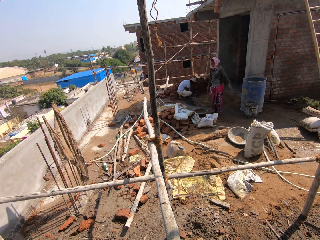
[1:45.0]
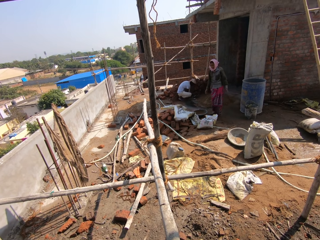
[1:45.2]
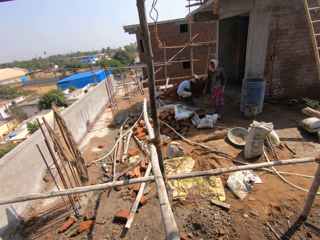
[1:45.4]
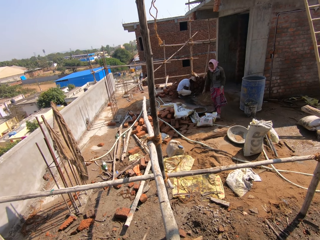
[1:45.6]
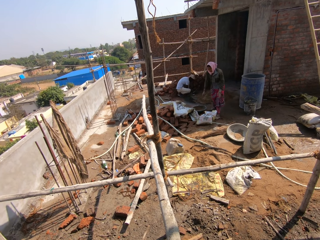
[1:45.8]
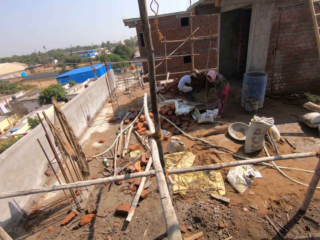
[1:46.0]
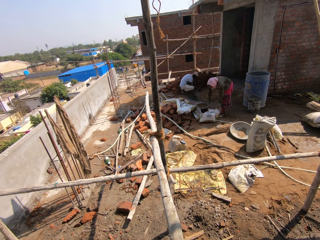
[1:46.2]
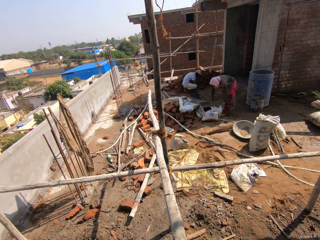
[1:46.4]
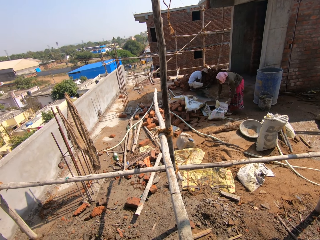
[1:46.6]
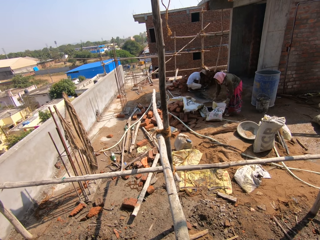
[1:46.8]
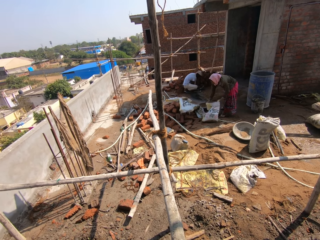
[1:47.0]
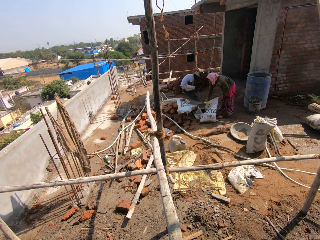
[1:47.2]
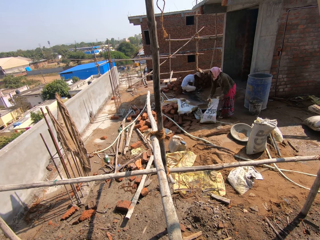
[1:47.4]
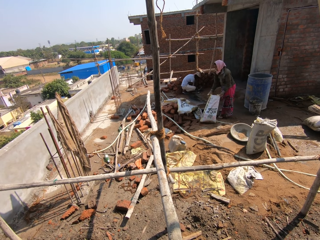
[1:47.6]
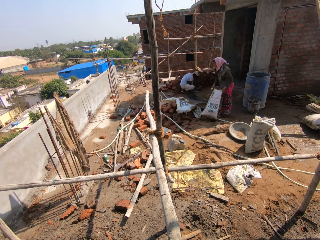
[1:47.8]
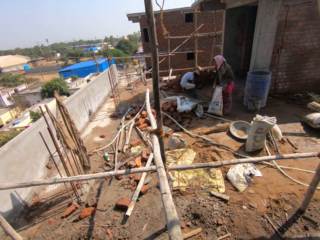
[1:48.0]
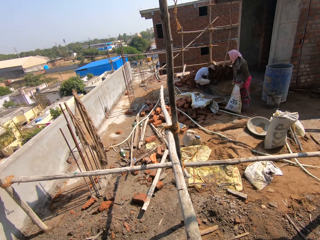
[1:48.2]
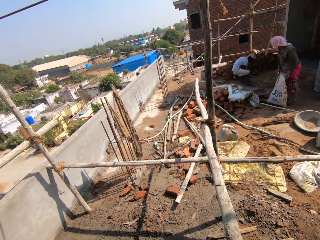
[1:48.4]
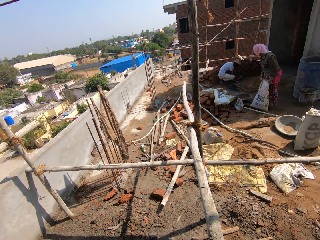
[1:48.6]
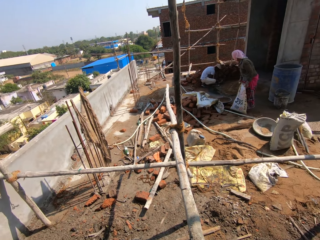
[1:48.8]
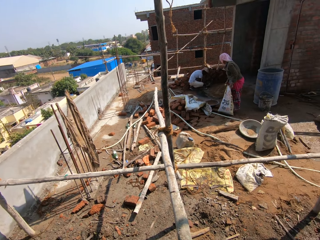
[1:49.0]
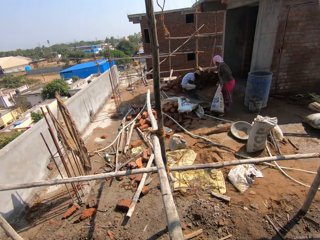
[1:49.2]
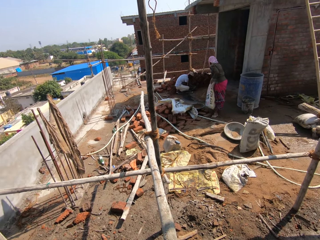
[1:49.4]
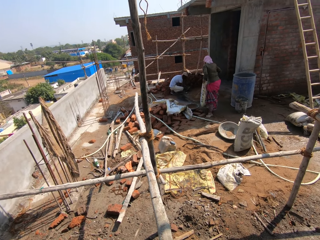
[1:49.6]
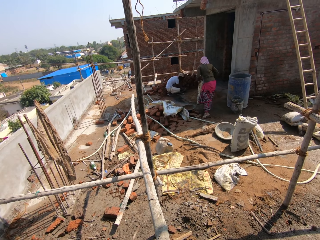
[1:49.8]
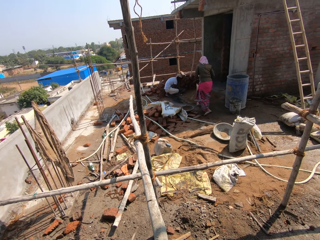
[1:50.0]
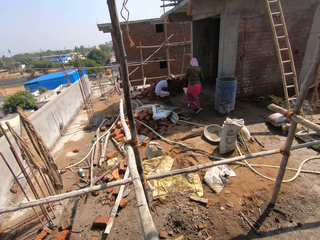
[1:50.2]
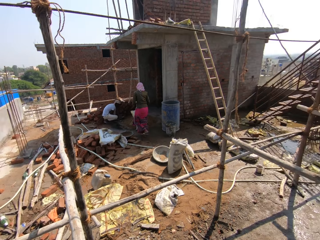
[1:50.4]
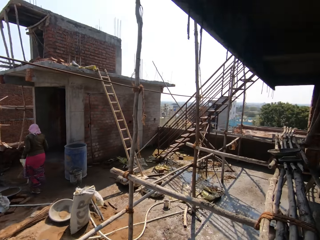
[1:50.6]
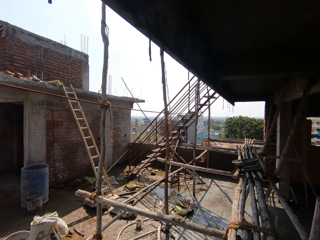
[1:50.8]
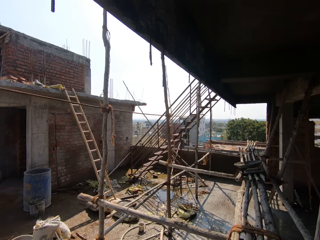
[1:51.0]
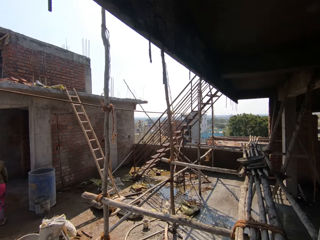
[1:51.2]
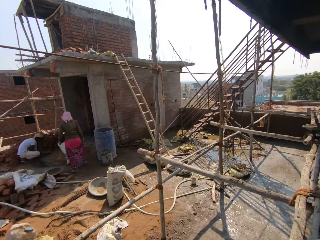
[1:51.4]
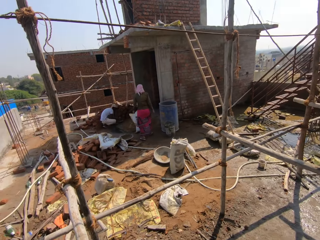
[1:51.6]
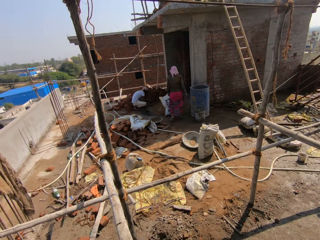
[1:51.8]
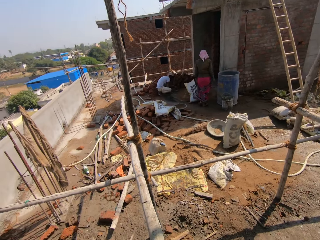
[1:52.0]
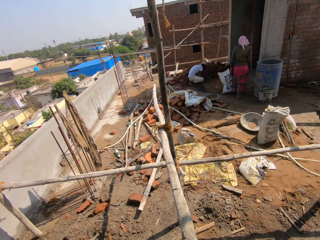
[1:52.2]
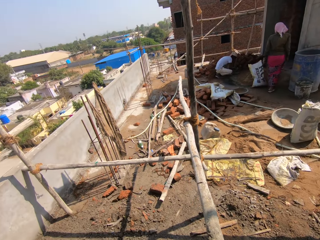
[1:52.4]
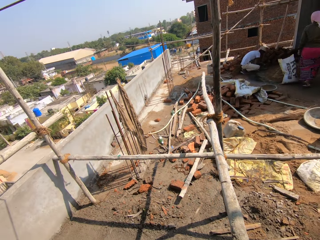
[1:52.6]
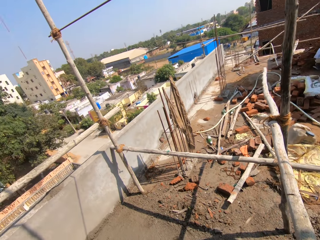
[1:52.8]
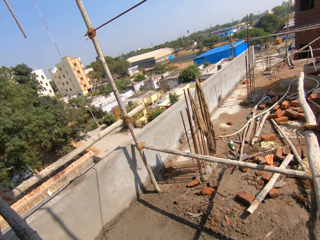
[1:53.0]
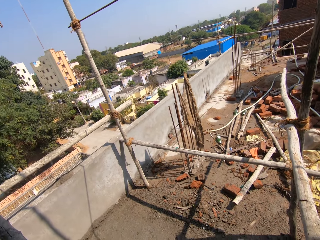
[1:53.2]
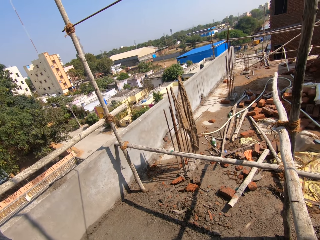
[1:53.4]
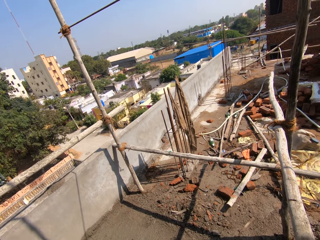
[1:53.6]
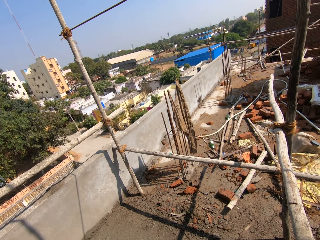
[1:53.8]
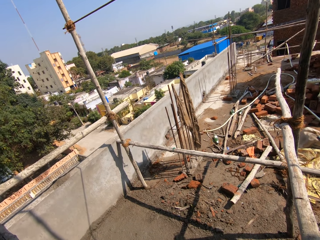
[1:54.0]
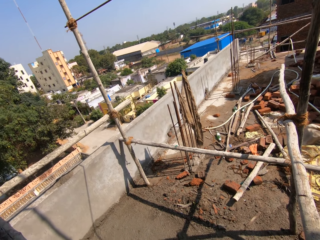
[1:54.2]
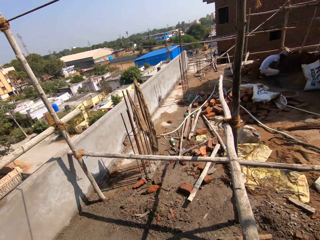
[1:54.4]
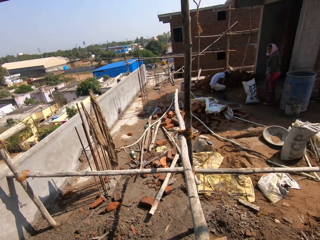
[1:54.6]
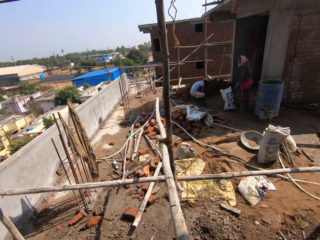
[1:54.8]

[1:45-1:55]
A person drops the empty bag of cement. The person takes the bag of cement. The person moves the bag of cement down. The person puts the bag of cement down.

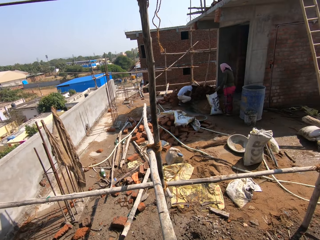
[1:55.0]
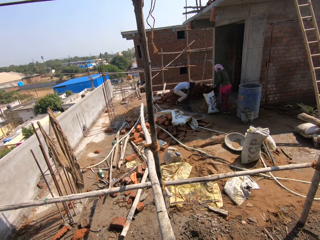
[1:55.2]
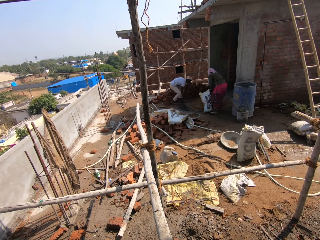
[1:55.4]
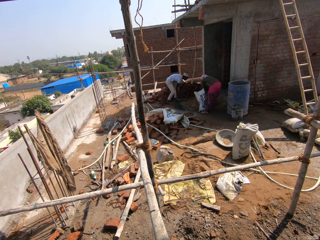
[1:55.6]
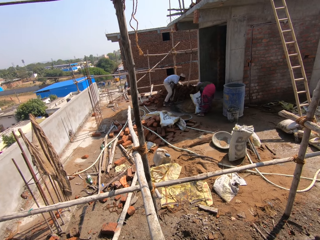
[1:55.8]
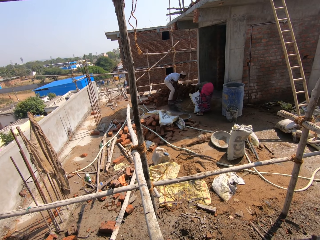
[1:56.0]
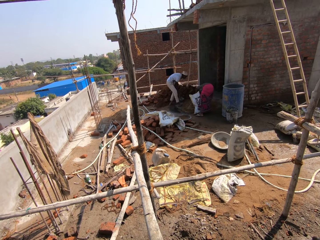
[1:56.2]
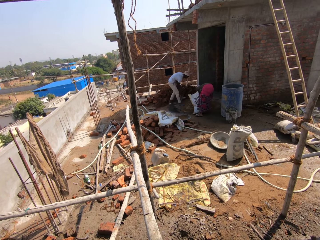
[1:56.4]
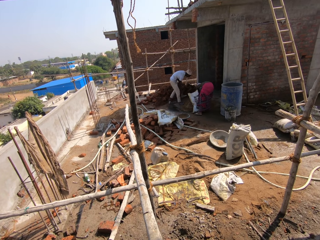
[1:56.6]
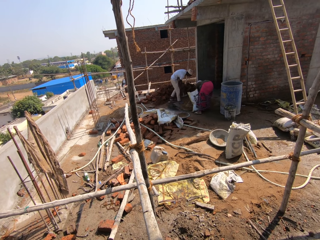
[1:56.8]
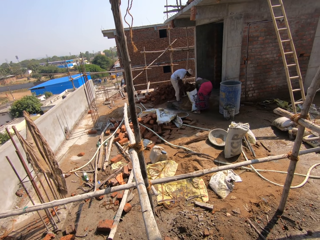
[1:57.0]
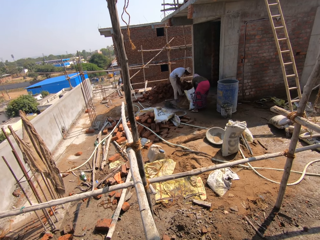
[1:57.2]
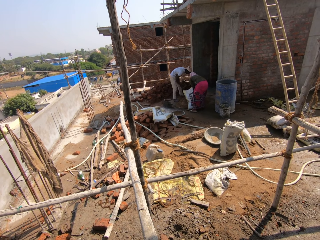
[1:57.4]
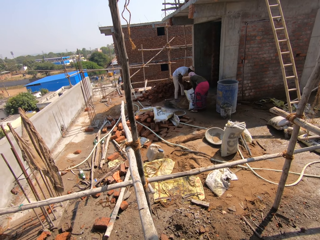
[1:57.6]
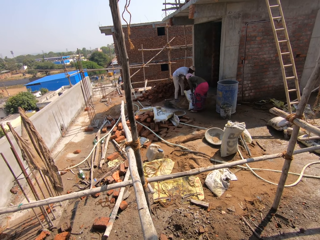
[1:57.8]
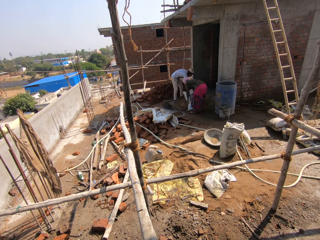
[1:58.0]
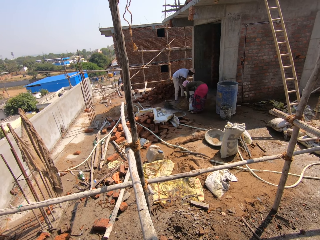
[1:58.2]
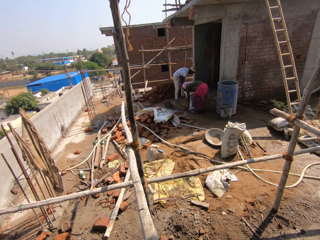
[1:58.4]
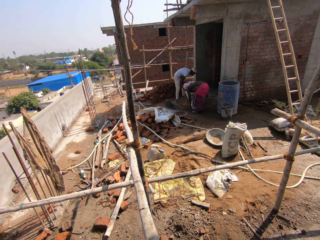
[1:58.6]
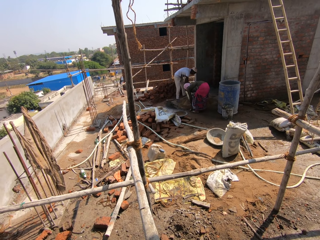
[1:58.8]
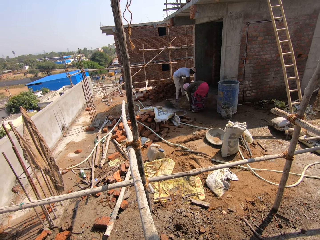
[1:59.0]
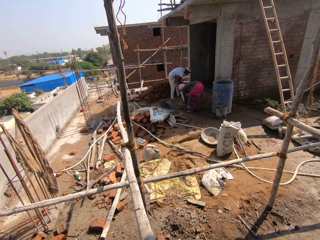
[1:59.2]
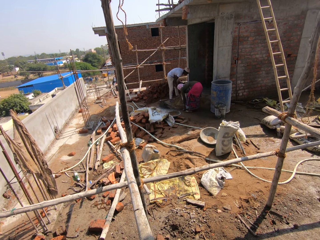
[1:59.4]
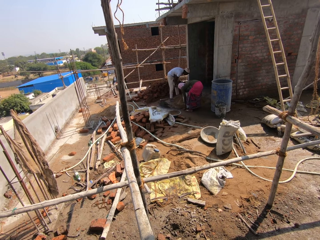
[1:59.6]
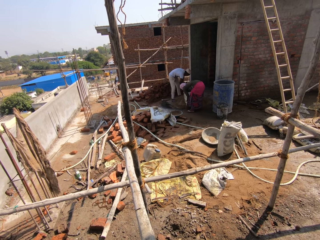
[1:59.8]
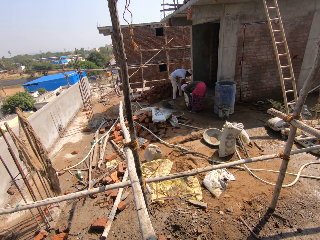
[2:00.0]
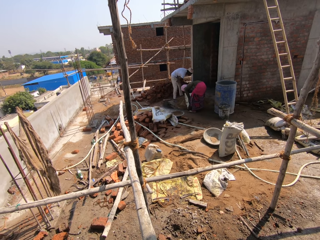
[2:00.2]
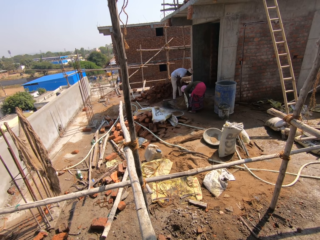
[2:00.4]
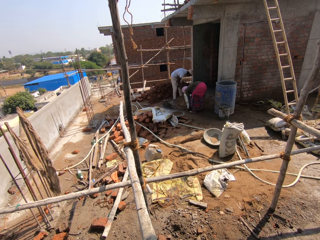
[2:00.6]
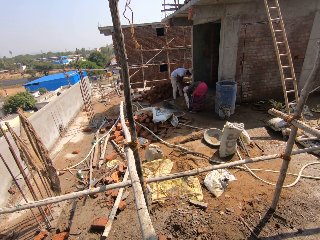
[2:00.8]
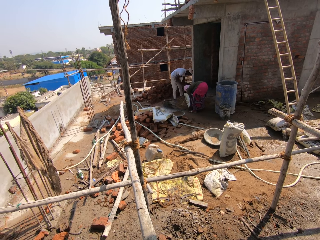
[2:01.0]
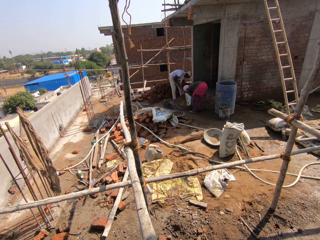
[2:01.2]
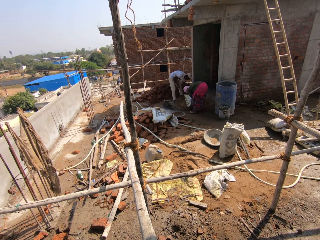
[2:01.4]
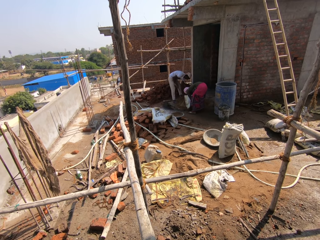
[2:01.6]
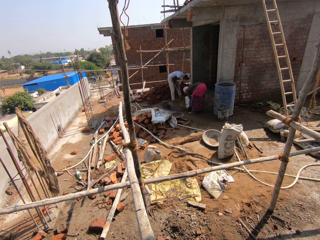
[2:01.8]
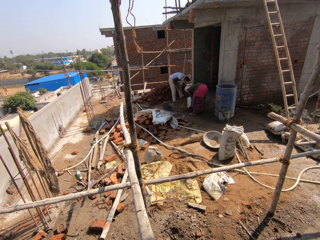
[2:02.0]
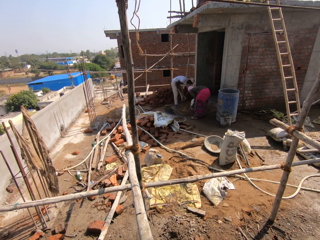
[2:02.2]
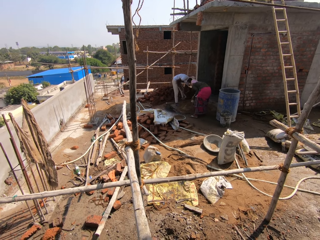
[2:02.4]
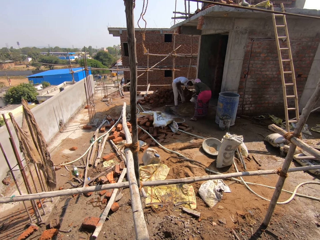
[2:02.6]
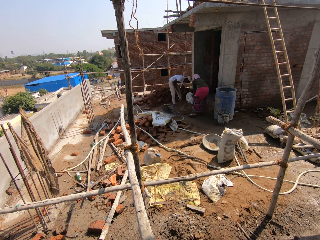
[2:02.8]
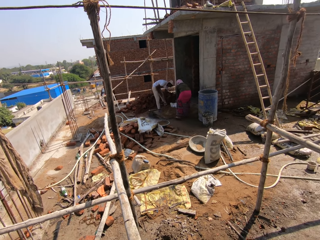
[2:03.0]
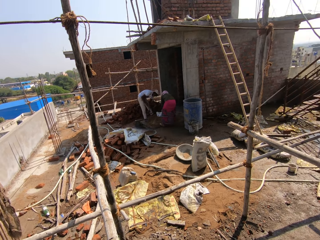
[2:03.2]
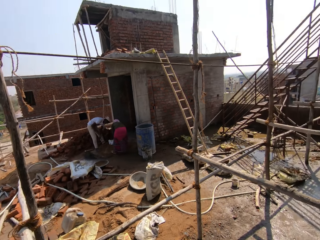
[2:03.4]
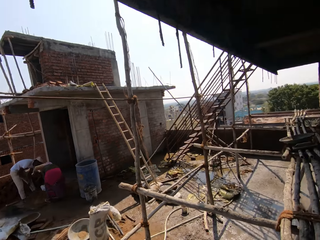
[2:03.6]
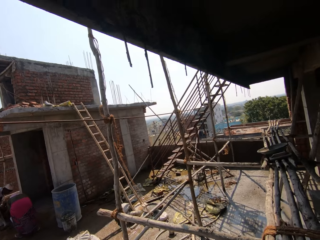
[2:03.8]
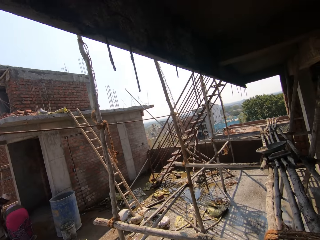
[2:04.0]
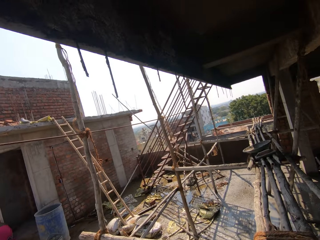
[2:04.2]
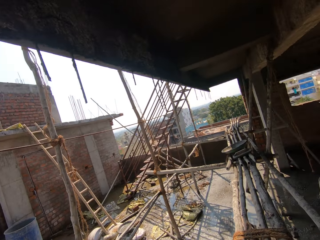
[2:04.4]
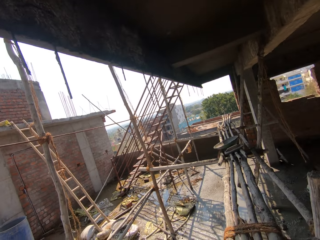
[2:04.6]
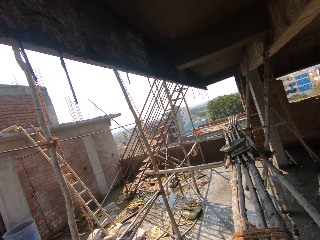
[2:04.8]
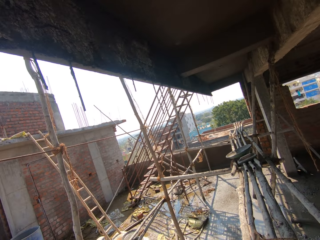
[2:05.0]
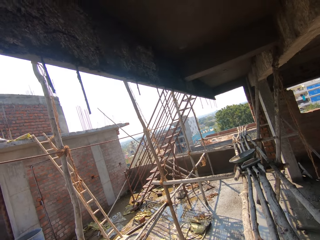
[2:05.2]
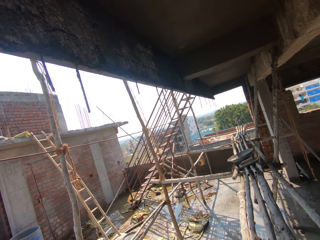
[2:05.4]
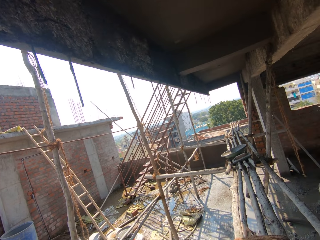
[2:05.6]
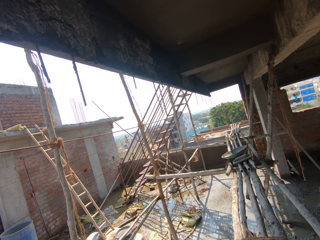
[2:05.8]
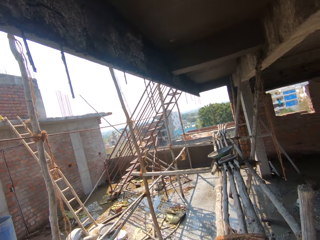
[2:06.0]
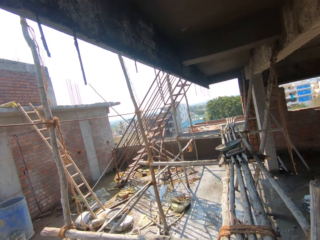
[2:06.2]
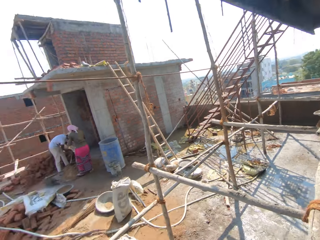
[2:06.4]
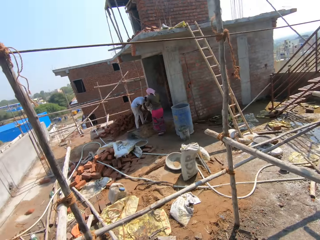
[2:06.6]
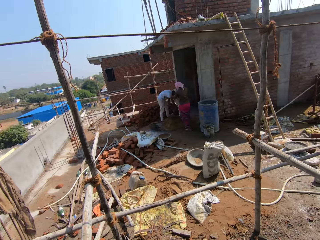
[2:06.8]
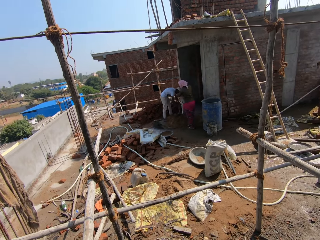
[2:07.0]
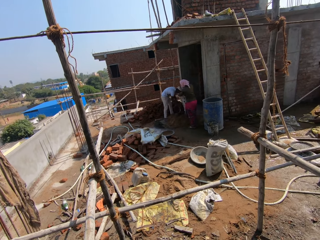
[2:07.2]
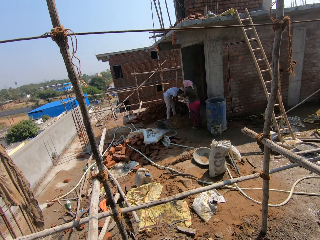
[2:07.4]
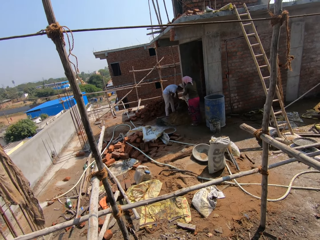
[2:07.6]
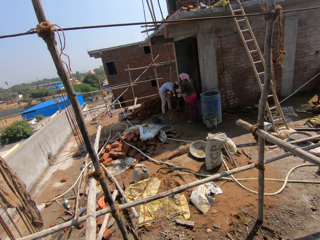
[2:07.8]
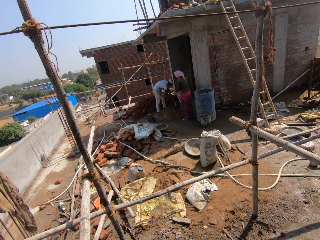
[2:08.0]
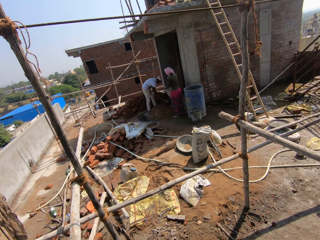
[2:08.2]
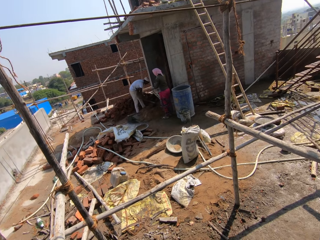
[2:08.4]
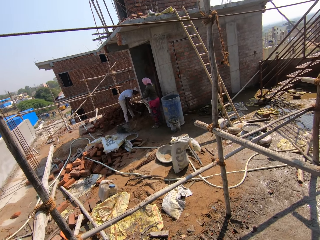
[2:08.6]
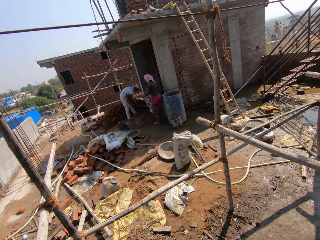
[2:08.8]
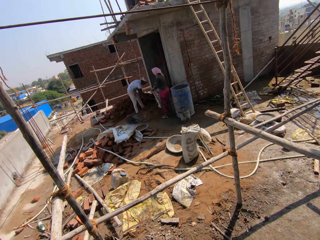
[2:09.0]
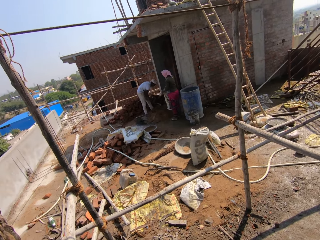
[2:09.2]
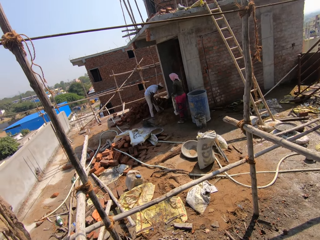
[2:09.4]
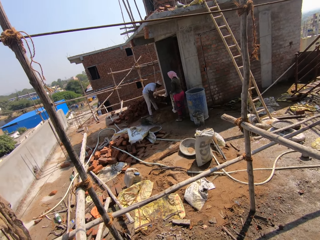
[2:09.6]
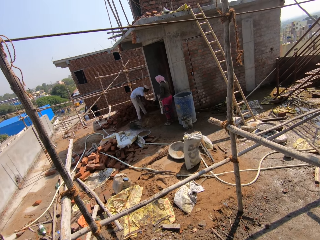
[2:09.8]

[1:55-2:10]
A person walks to the heap of soil. The camera wearer talks. The first person holds the hoe. The camera wearer looks around. Another person takes the bag of cement. The first person mixes the soil with the hoe. The other person pours the cement on the heap of soil. The other person shakes the bag of cement.
